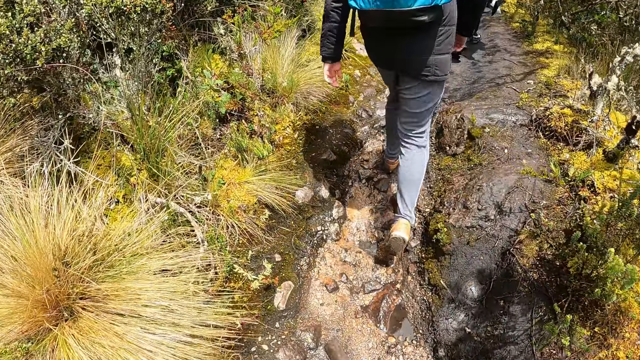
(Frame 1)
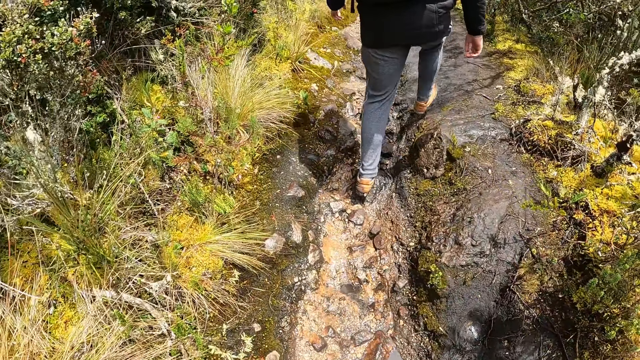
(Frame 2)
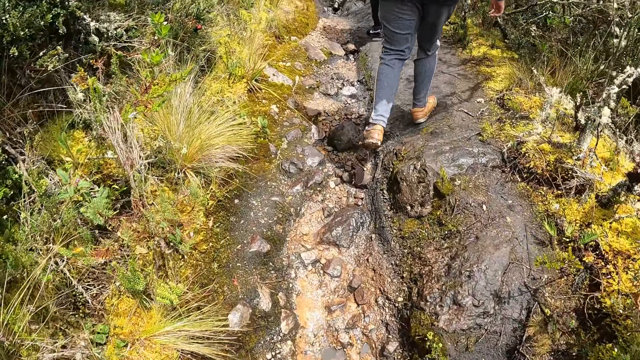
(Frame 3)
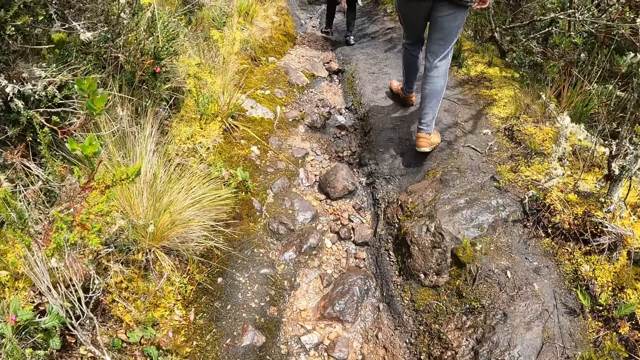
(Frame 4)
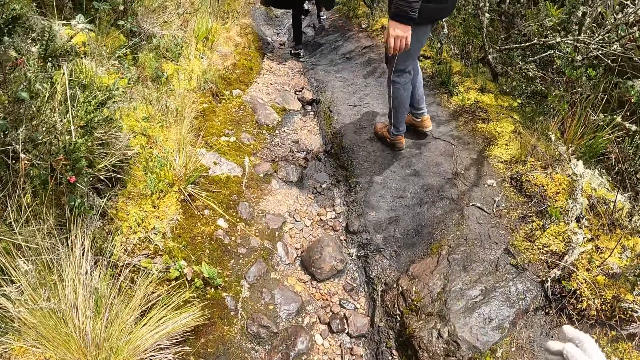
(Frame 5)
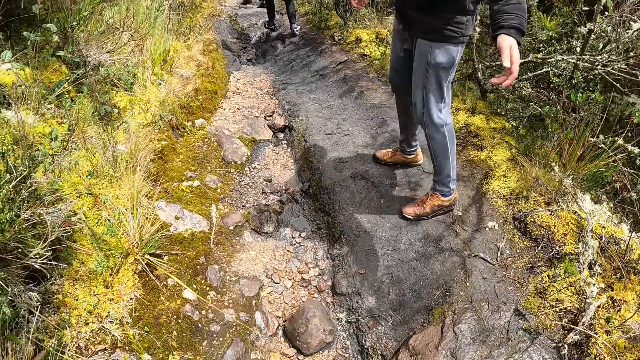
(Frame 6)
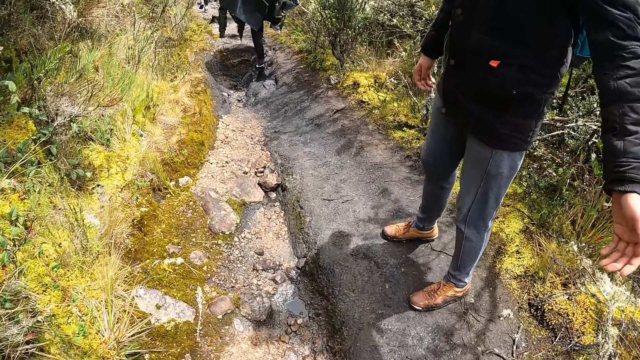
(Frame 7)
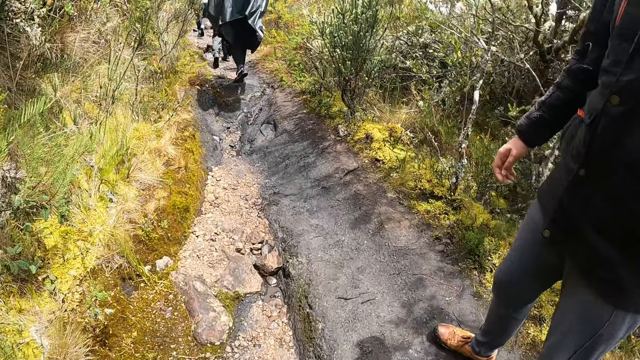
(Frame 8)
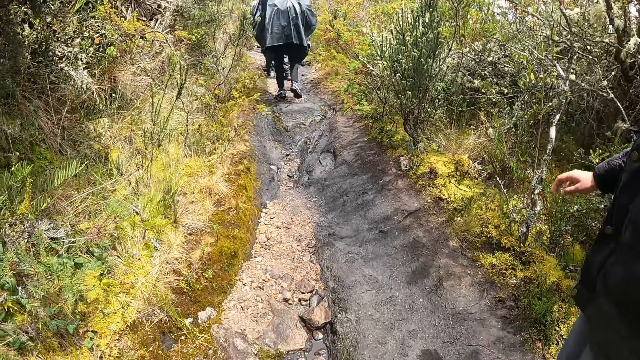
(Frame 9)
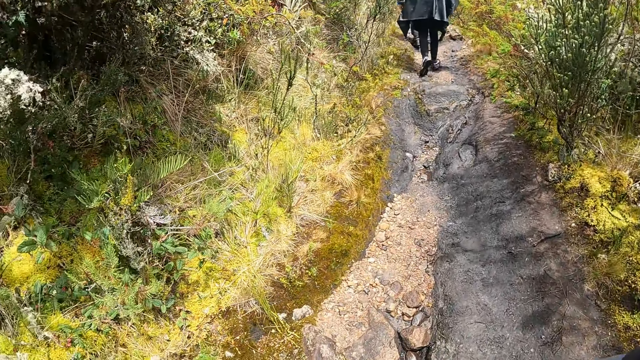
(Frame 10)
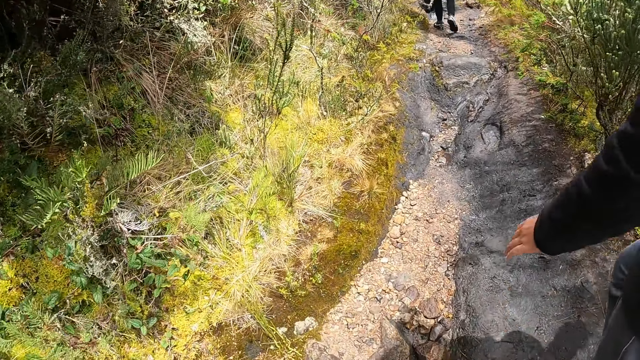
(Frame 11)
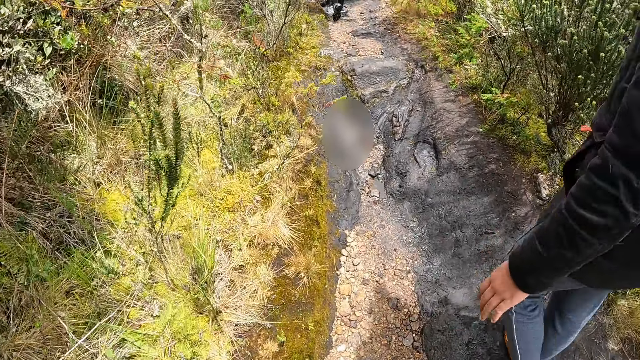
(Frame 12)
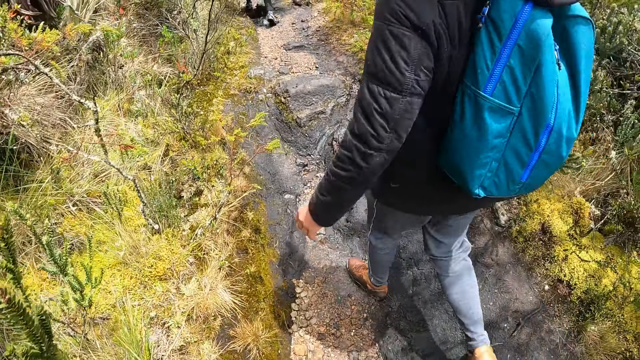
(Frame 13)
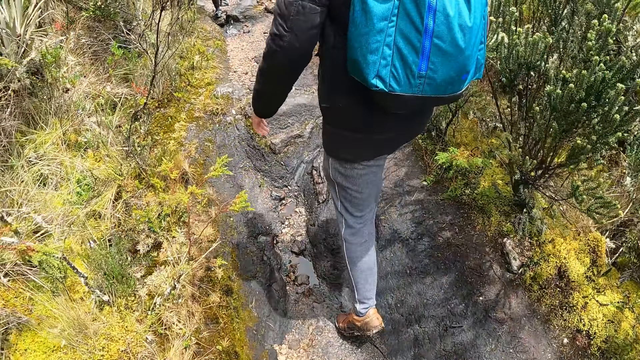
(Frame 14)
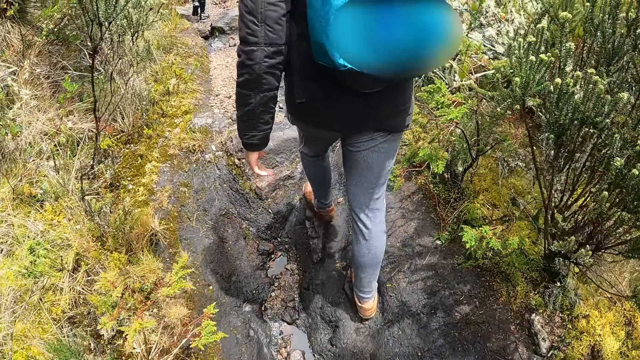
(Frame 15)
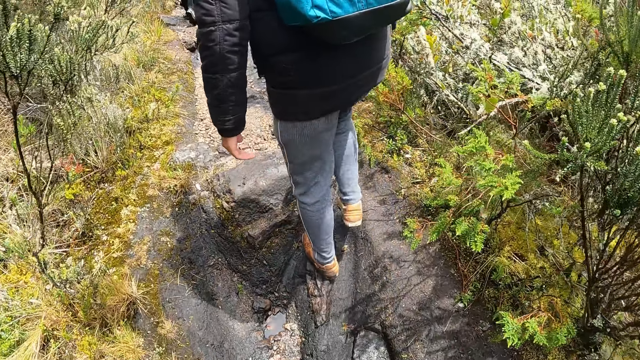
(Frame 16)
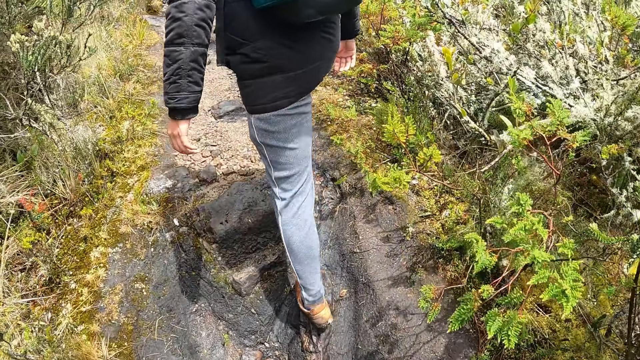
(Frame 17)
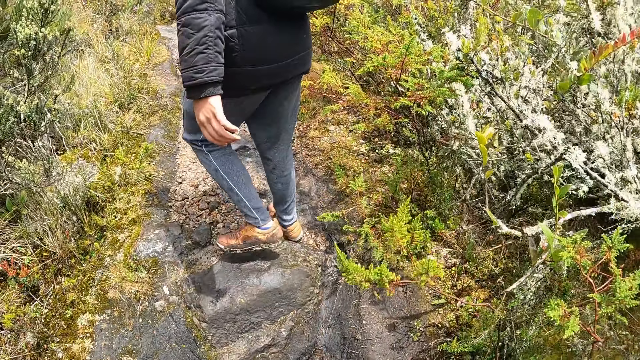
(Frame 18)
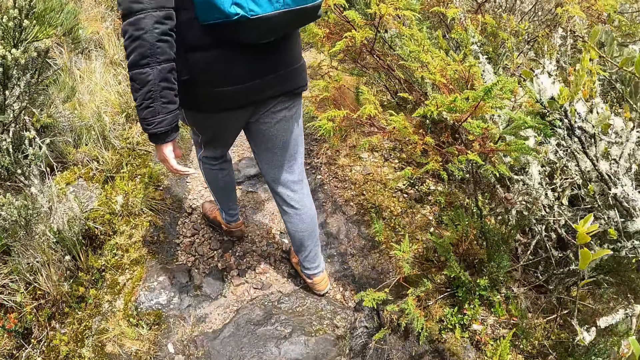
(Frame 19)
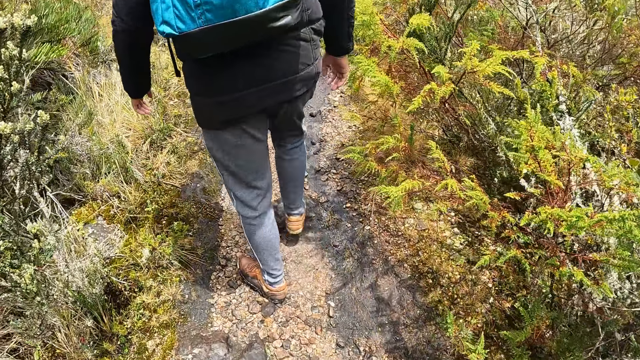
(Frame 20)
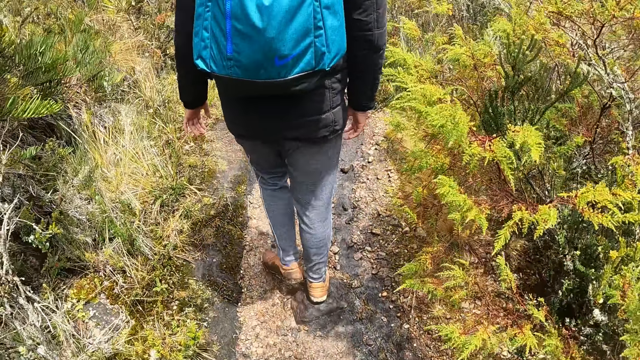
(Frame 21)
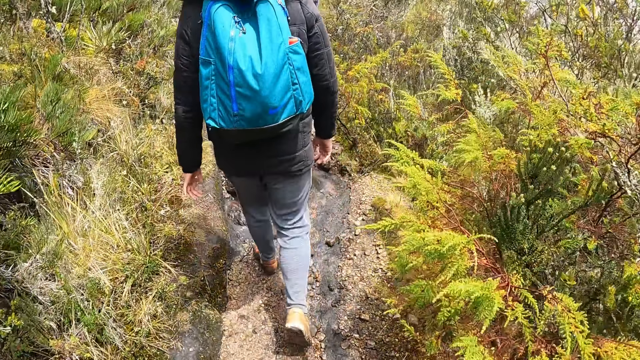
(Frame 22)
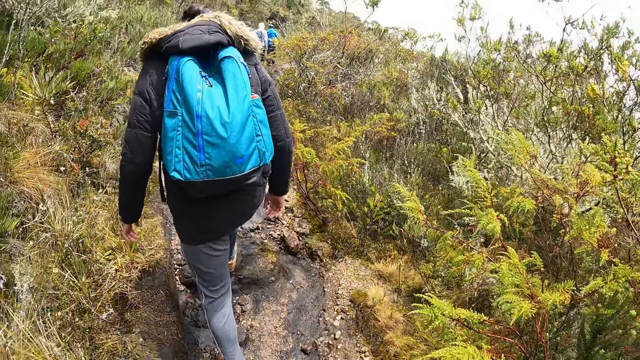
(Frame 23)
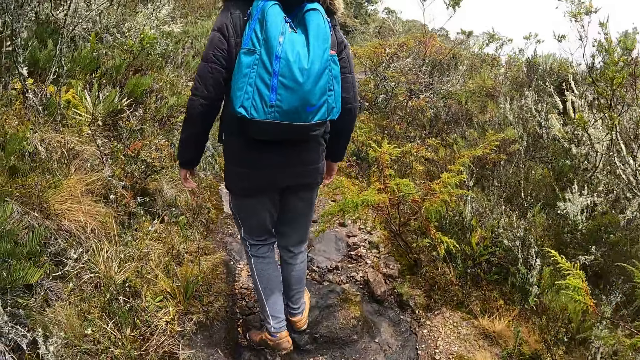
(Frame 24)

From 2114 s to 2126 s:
A man stretches a hand. The man holds the right hand of the camera wearer with her left hand. The man hikes with the camera wearer.

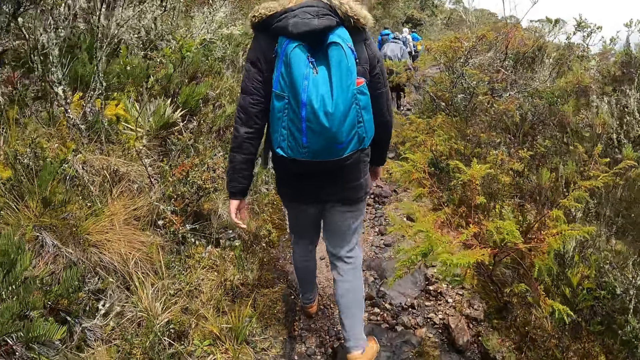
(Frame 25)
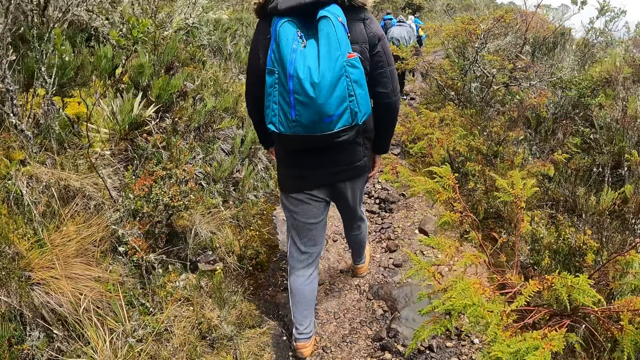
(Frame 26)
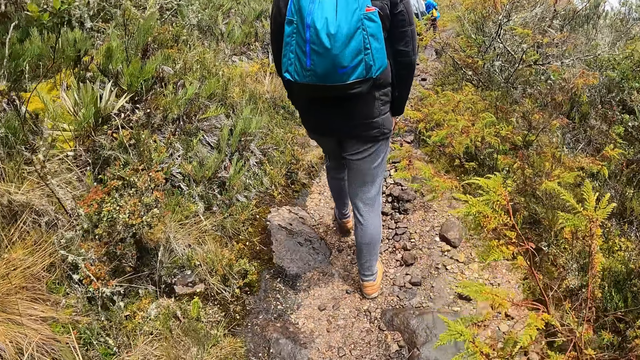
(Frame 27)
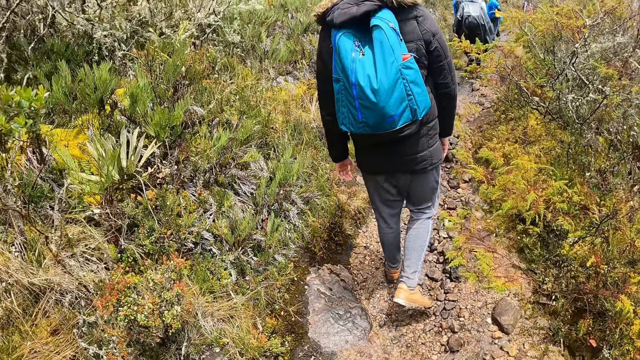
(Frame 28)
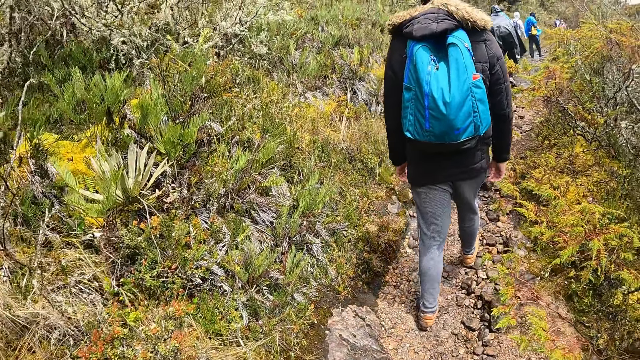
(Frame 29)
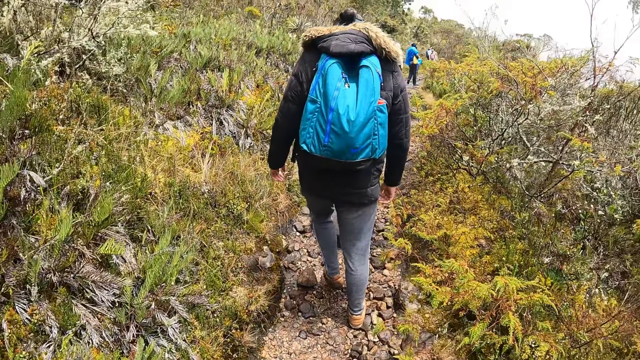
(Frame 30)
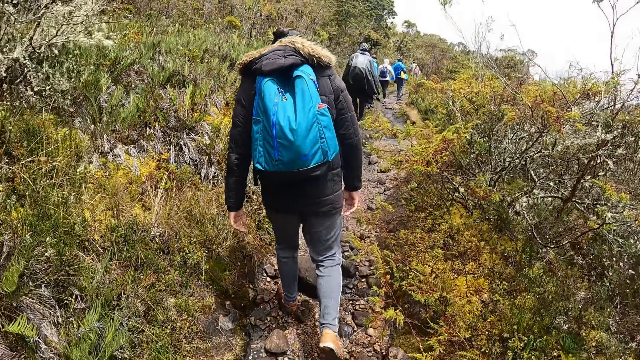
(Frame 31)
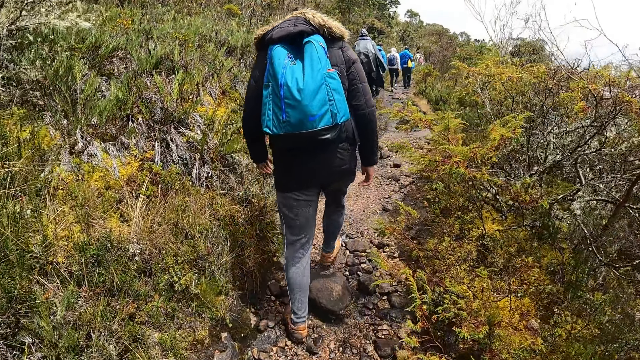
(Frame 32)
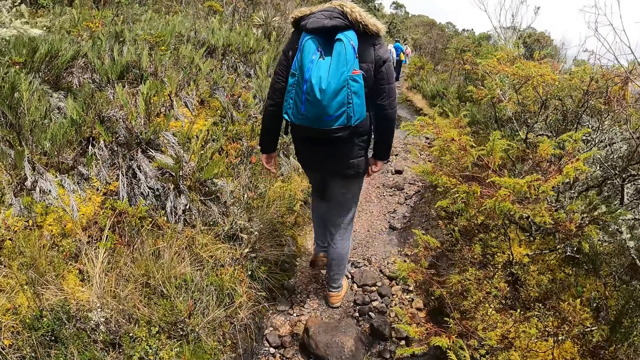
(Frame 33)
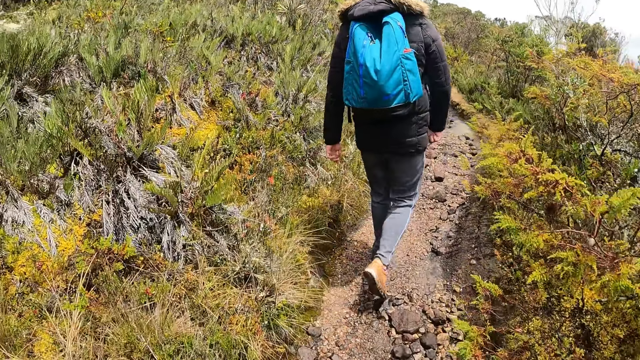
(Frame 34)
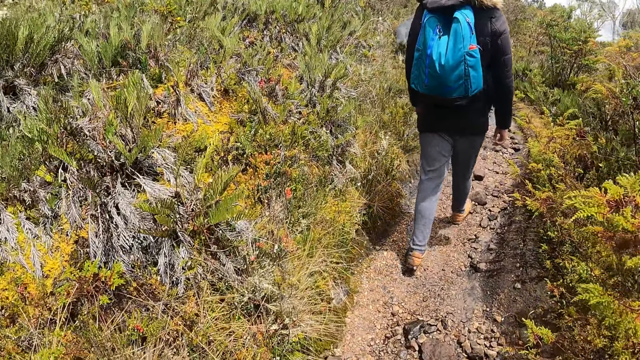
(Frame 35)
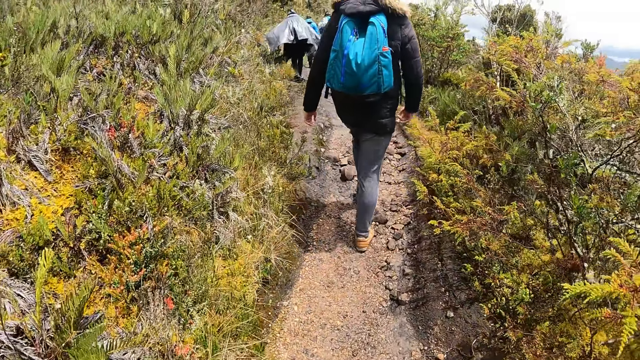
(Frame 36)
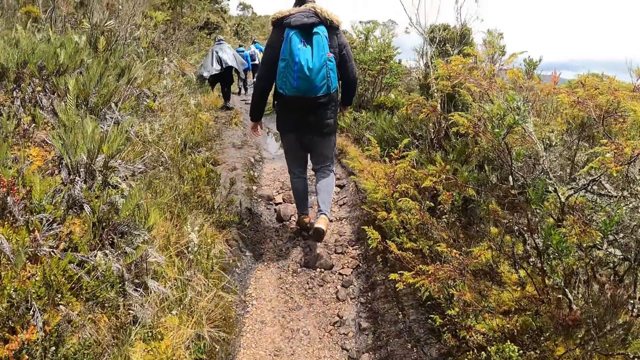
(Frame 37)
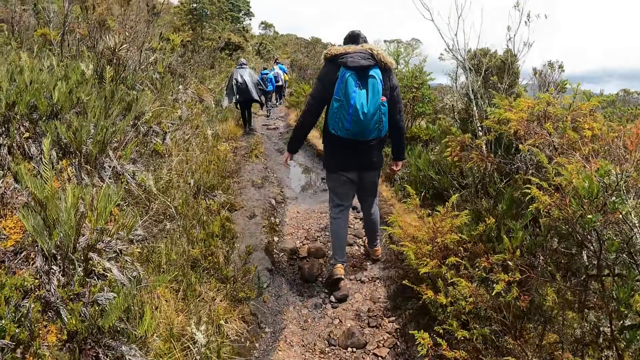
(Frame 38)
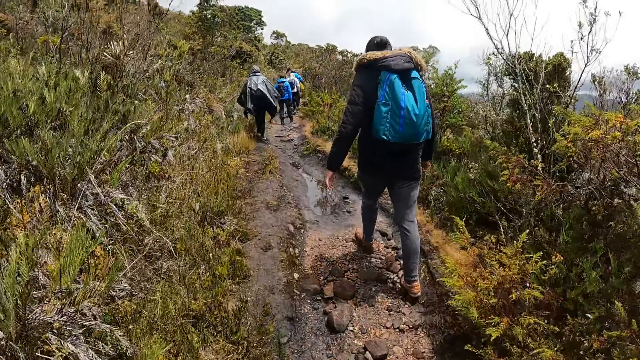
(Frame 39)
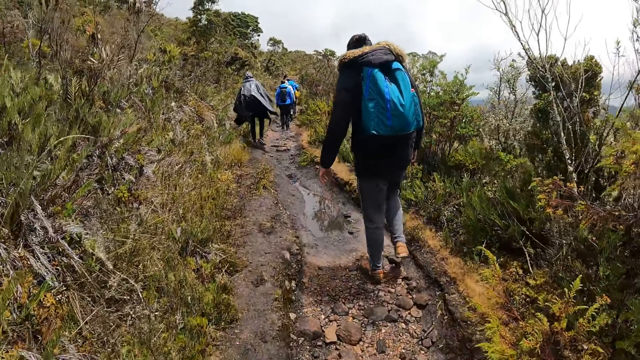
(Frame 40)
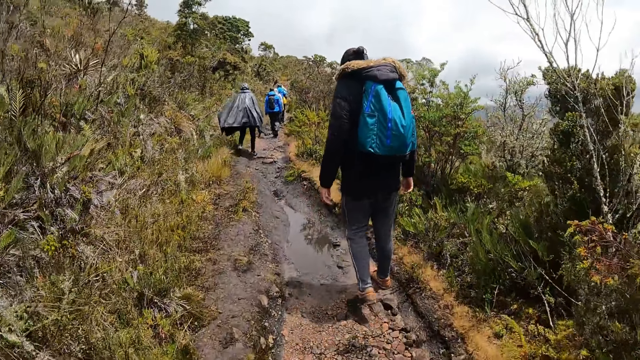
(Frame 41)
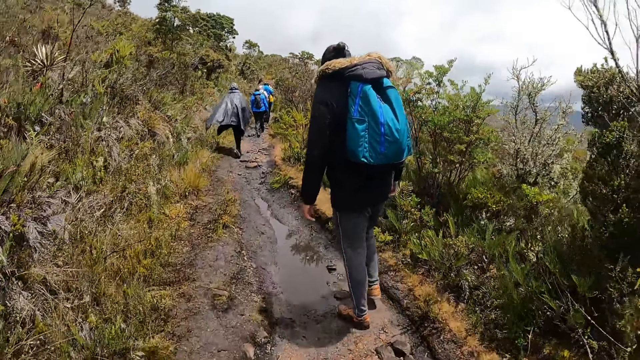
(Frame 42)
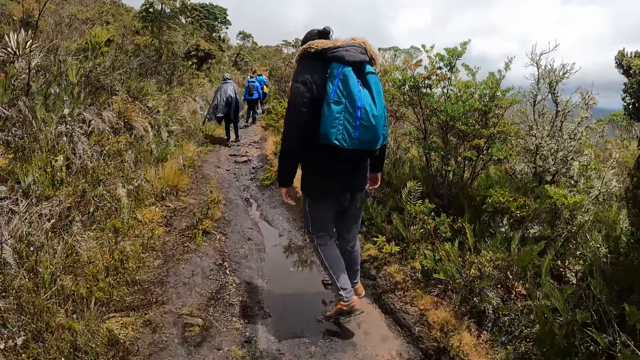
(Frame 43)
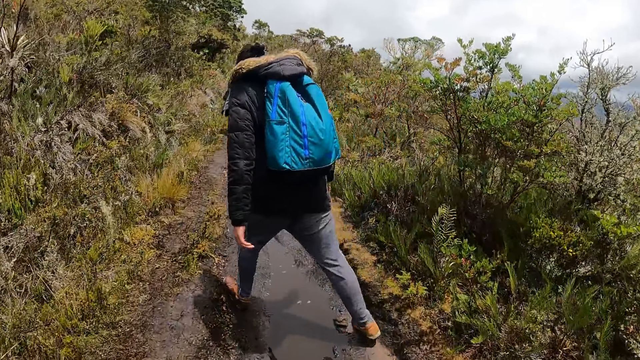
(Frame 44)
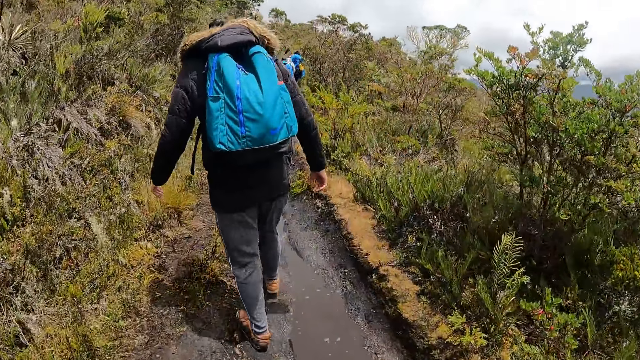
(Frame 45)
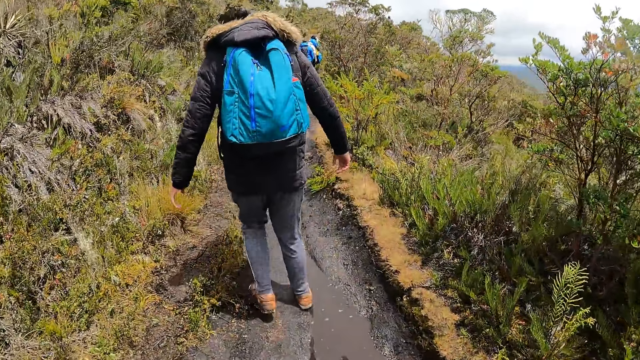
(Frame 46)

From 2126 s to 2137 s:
The man slips.
